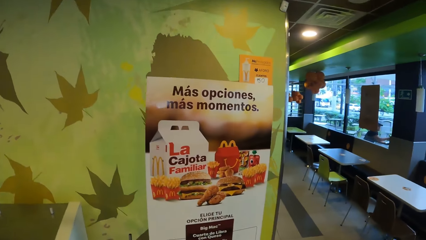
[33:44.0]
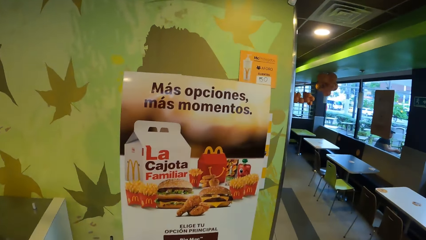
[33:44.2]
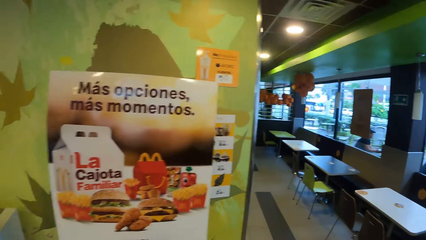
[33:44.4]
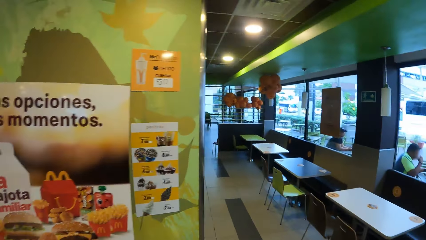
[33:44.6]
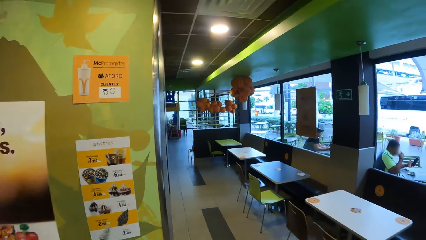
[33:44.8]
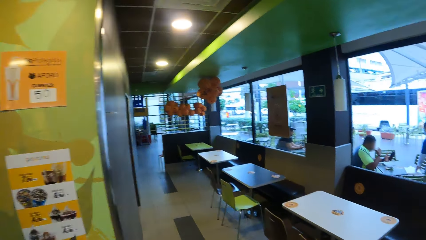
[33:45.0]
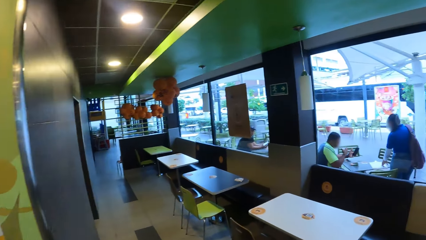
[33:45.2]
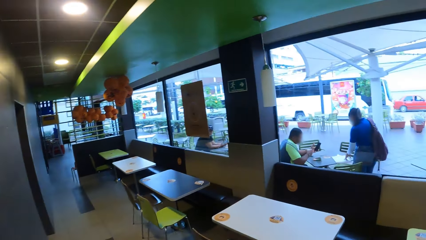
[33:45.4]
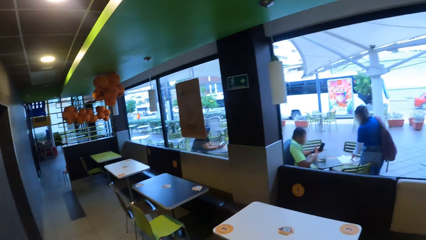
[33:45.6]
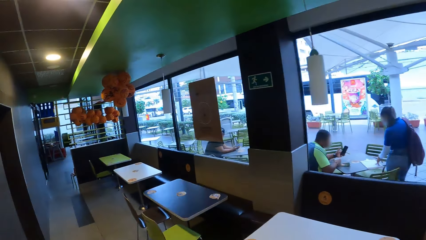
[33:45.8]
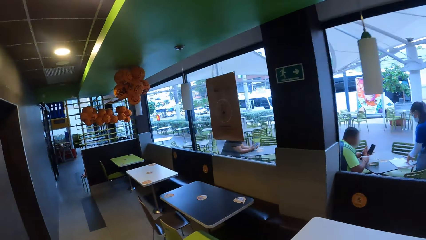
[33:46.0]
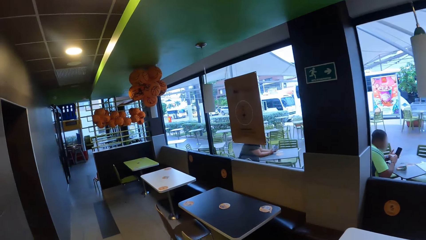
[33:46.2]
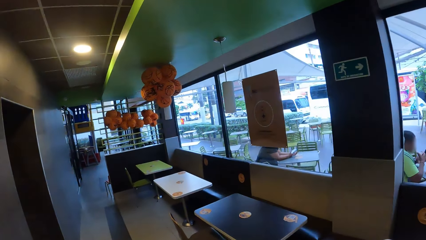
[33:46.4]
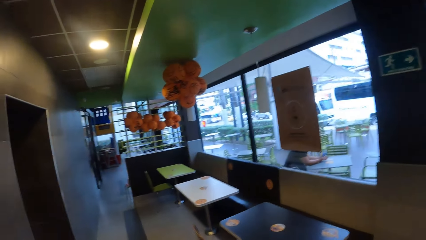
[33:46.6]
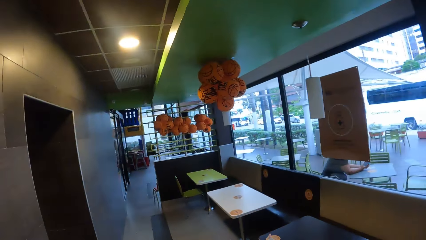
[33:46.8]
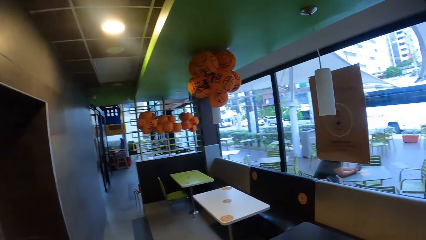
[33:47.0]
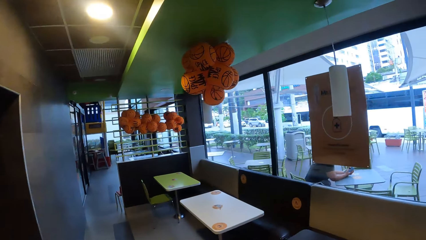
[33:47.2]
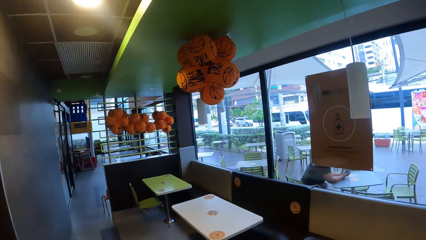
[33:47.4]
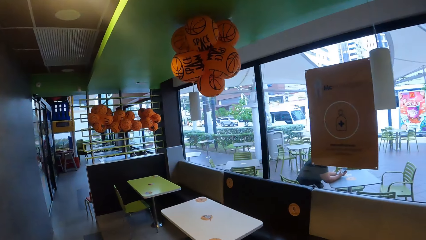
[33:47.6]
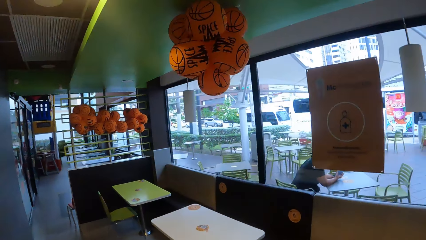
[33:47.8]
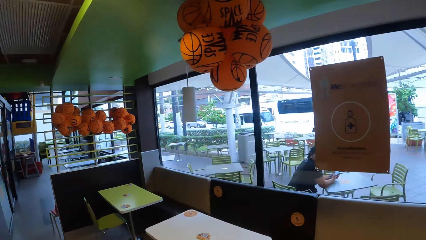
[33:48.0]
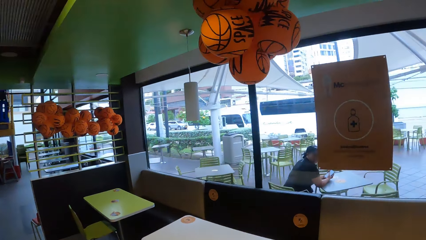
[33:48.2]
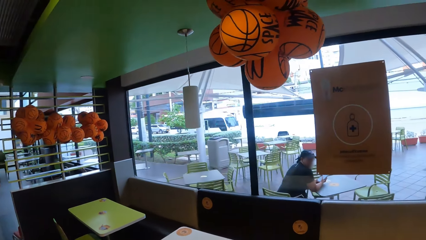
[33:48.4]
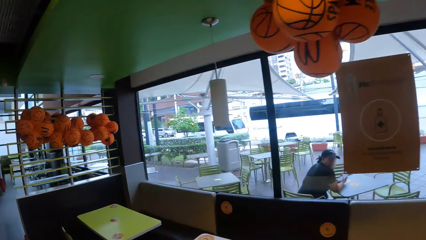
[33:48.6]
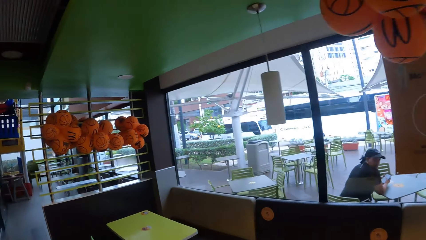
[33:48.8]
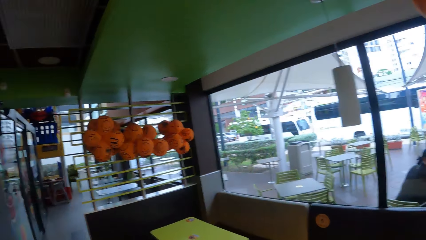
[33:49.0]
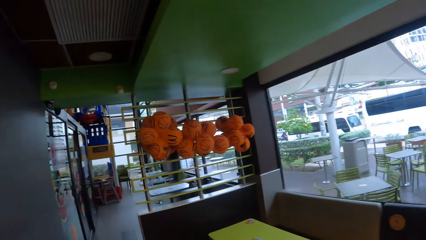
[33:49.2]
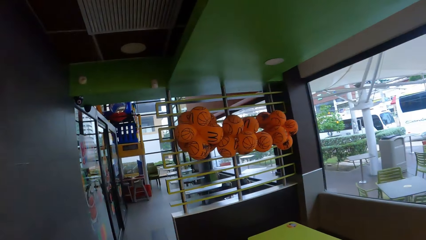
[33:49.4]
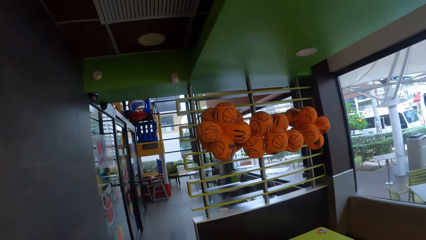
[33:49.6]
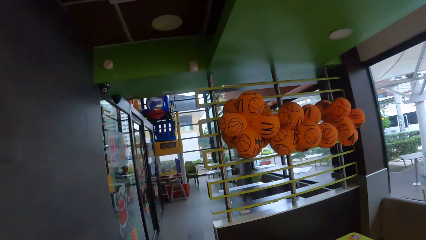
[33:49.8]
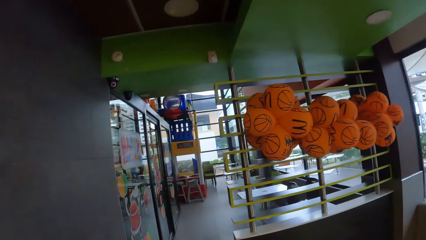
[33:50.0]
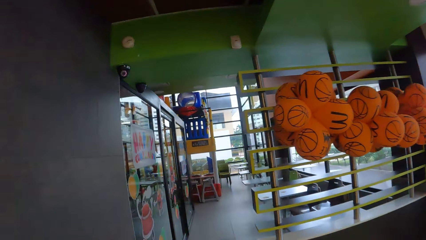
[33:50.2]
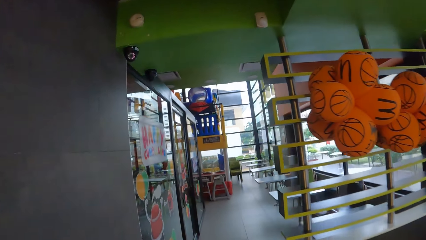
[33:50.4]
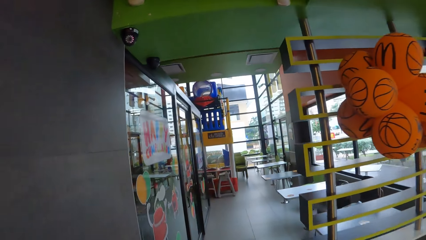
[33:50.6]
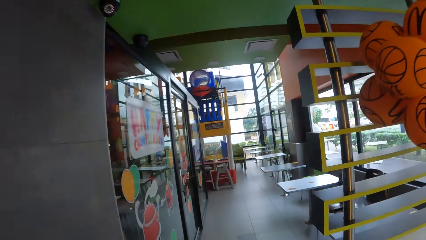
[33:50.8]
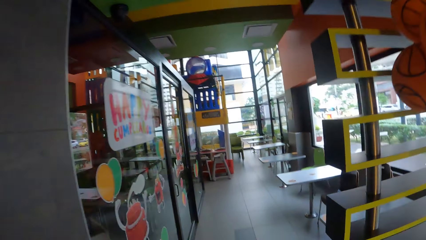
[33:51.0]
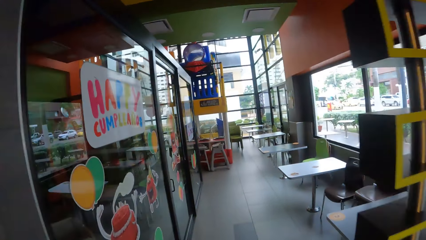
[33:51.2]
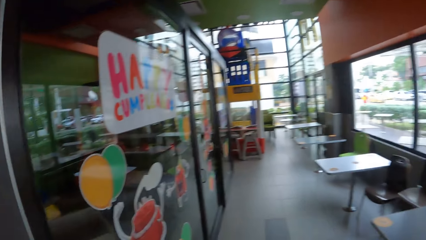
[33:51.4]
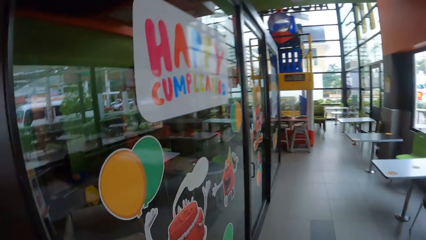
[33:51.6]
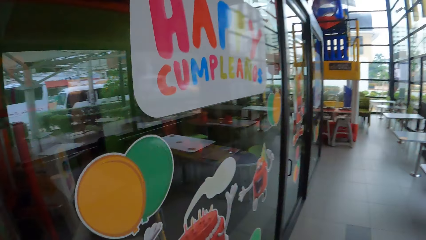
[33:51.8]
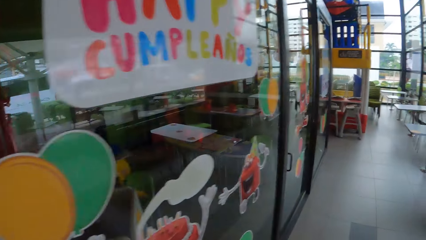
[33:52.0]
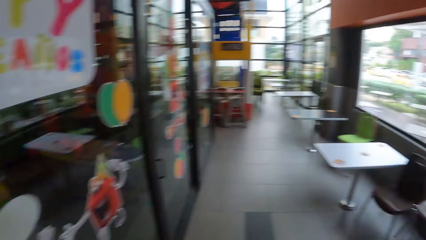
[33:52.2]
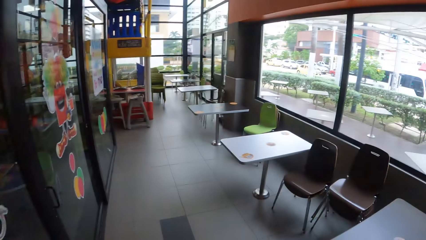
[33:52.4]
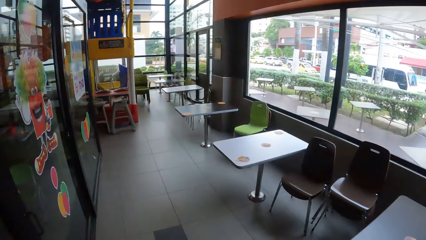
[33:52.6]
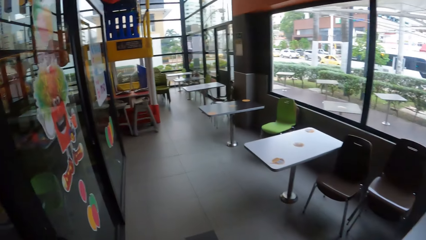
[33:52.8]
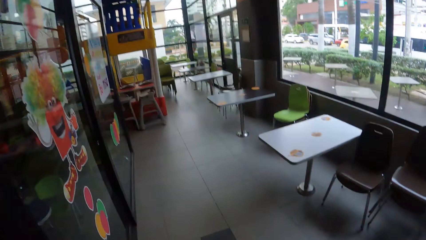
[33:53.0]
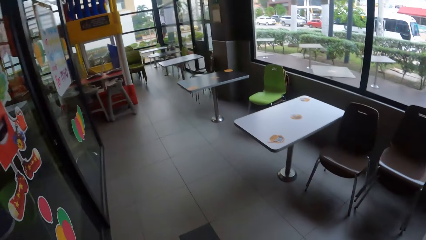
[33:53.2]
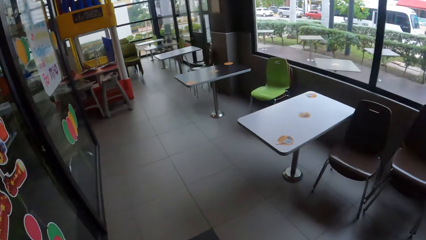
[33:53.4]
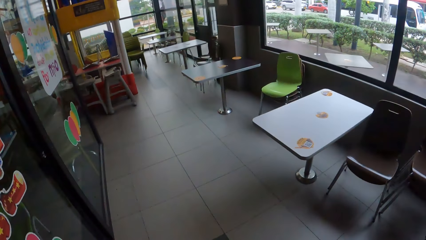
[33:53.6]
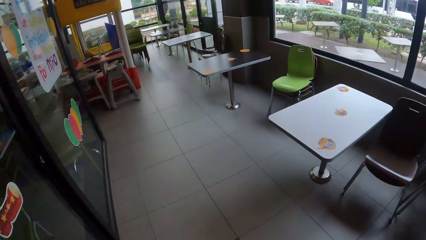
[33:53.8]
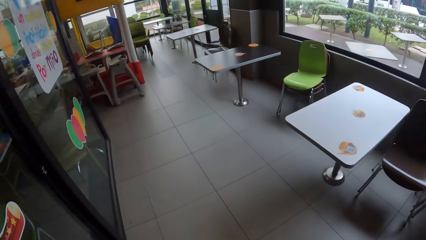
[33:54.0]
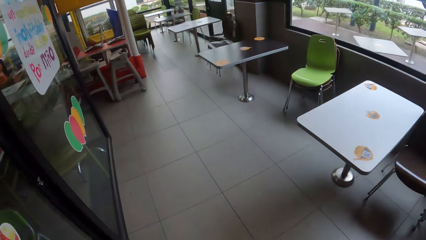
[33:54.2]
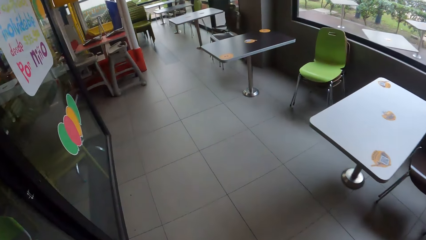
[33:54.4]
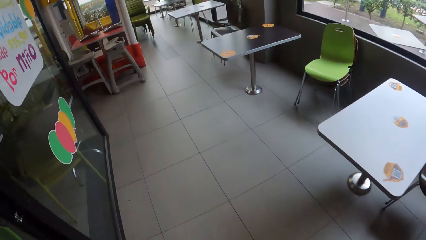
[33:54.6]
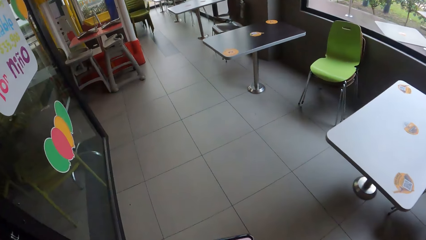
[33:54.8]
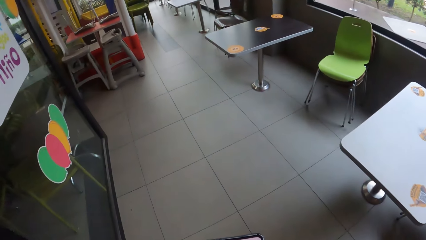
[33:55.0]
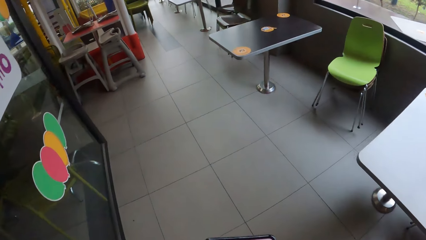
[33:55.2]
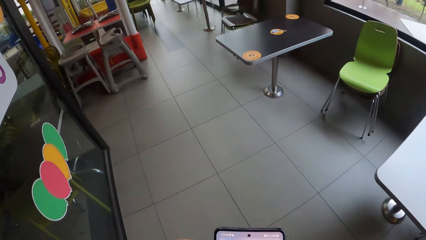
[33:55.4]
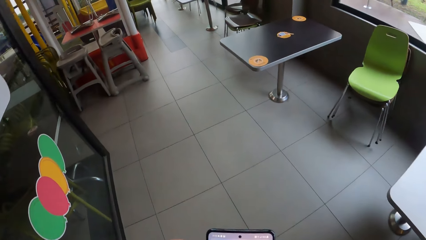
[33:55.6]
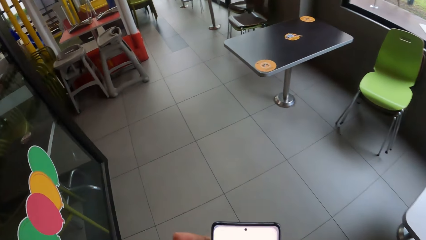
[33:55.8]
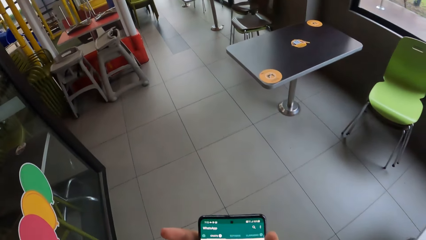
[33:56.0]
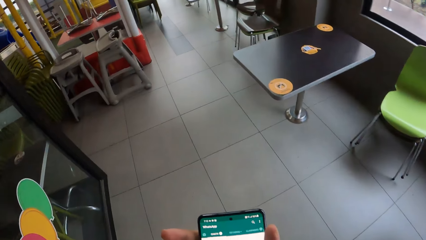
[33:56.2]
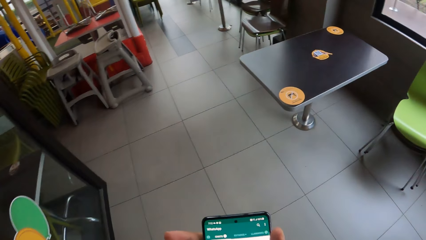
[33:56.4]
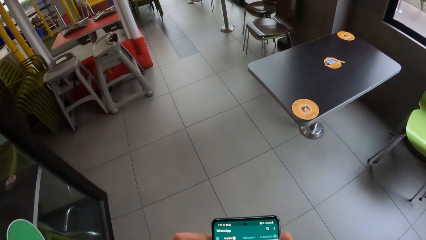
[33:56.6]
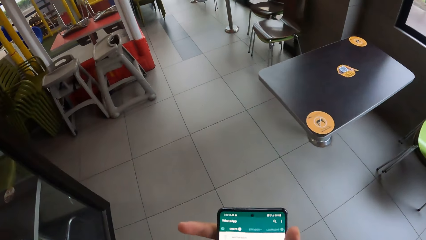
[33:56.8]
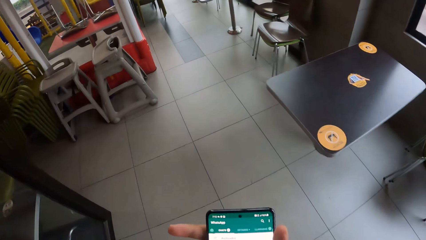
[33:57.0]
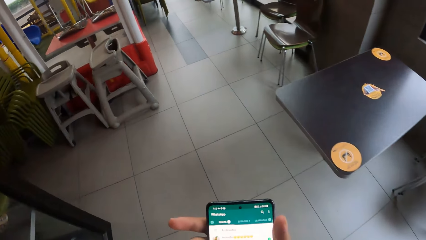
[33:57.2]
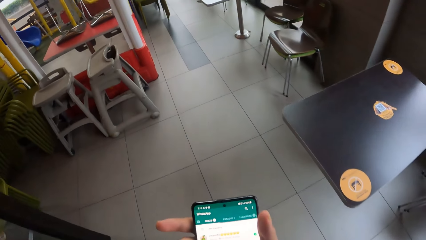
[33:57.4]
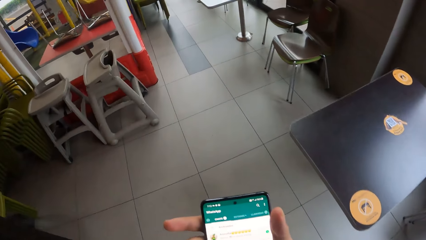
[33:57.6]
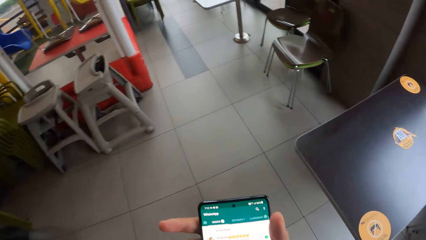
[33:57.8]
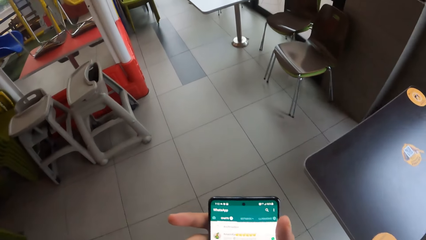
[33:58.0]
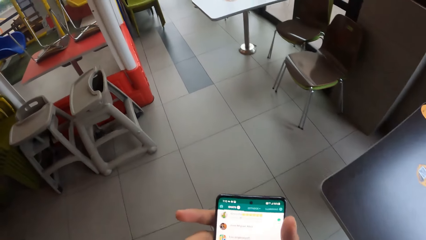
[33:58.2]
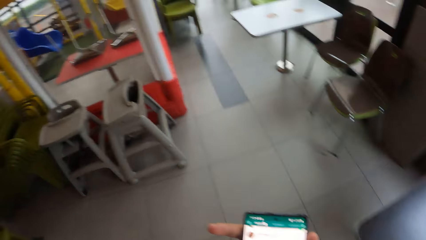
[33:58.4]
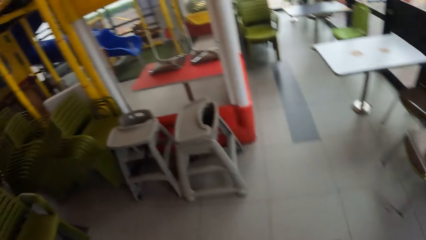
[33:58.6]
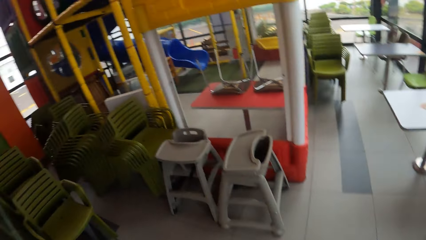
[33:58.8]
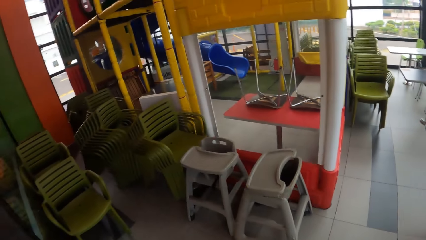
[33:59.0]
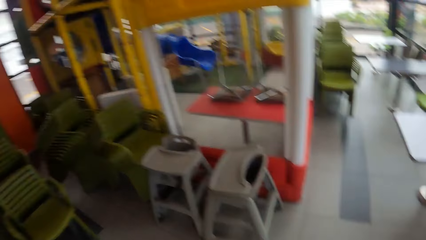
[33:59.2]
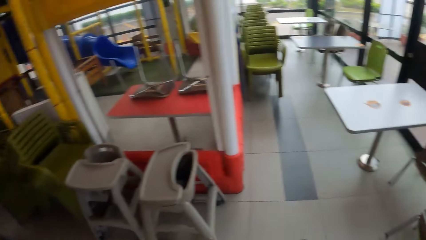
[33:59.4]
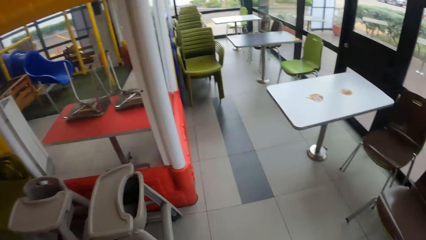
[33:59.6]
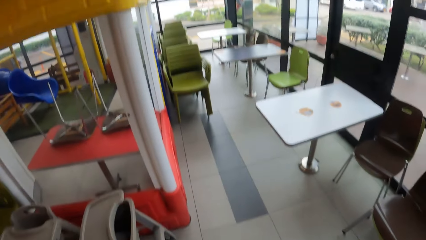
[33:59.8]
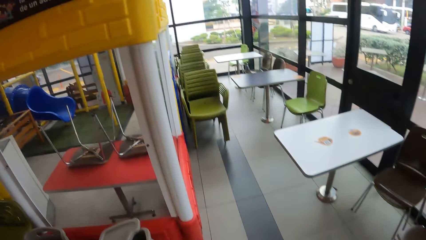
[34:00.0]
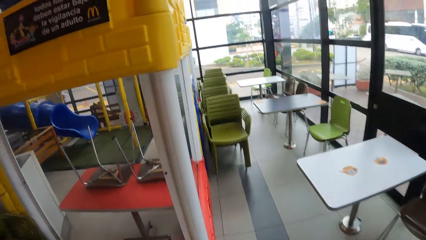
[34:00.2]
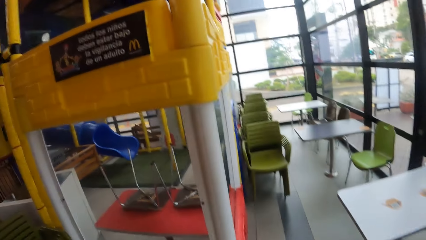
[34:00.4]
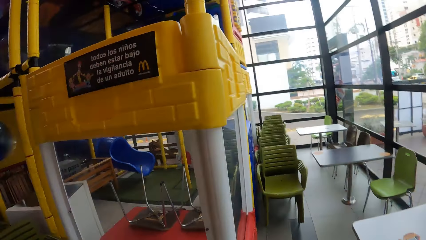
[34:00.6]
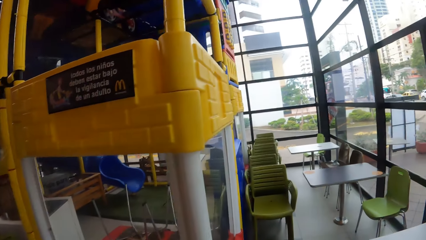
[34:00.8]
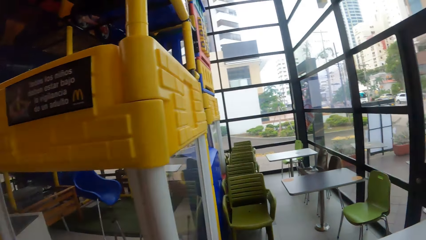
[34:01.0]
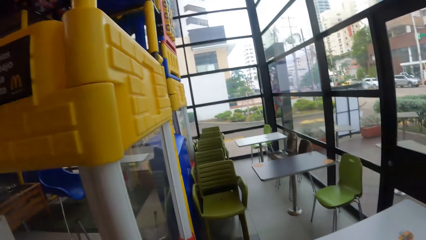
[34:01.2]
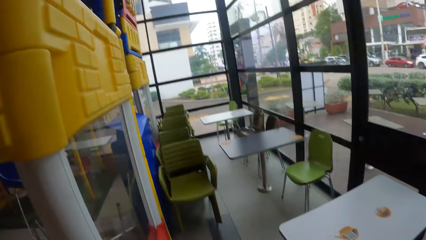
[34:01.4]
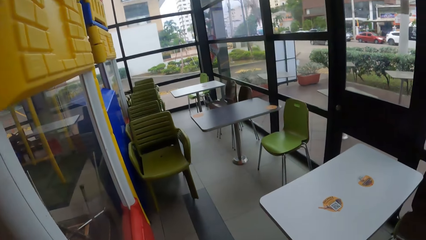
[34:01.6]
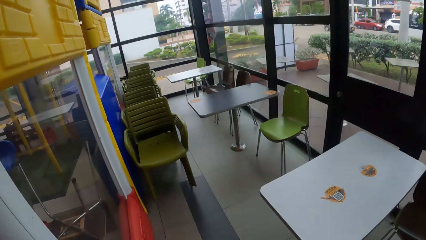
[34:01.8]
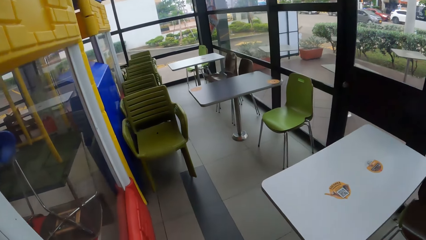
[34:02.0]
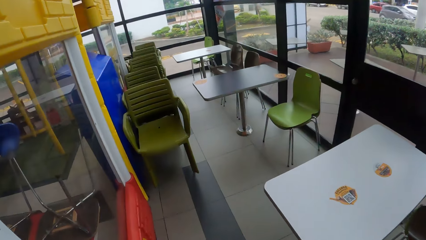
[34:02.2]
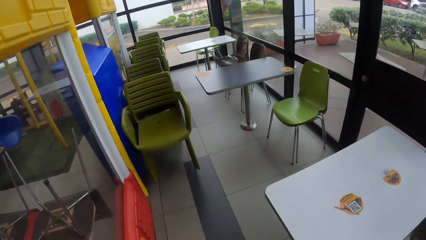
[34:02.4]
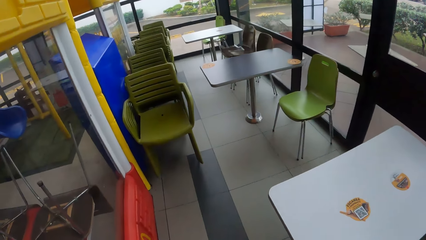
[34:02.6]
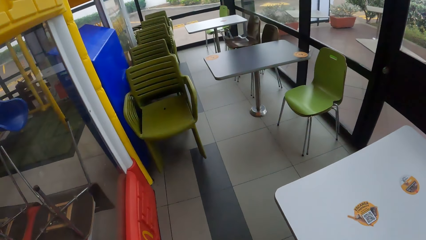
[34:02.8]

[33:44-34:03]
The camera wearer looks at the food banner. They walk around. They look around. They scroll the phone. They look around. They walk in the restaurant.
